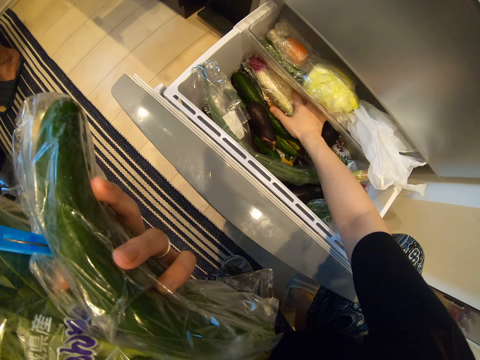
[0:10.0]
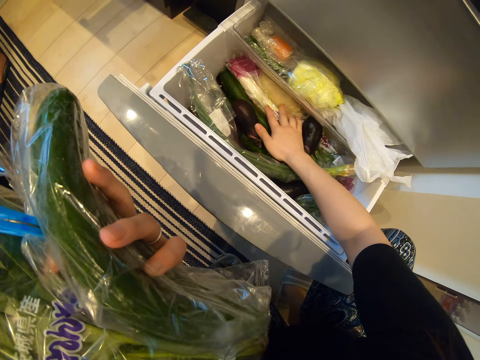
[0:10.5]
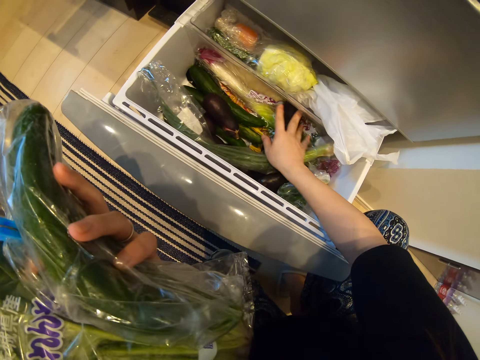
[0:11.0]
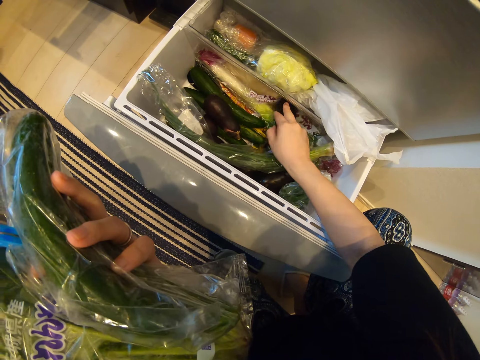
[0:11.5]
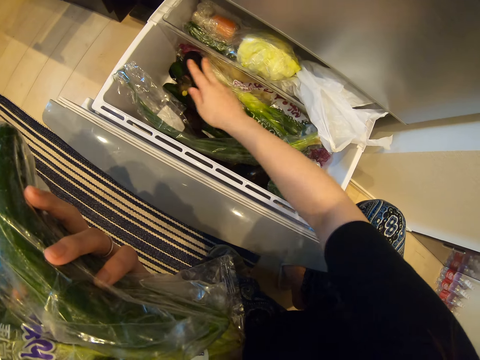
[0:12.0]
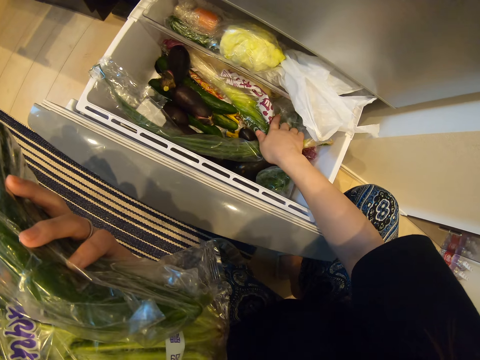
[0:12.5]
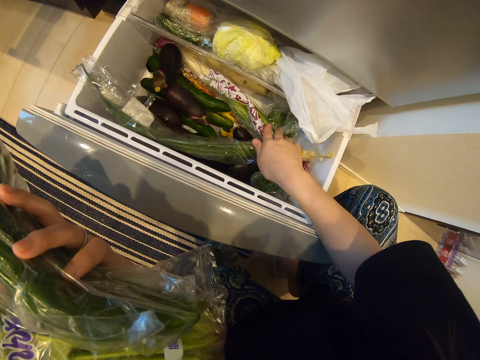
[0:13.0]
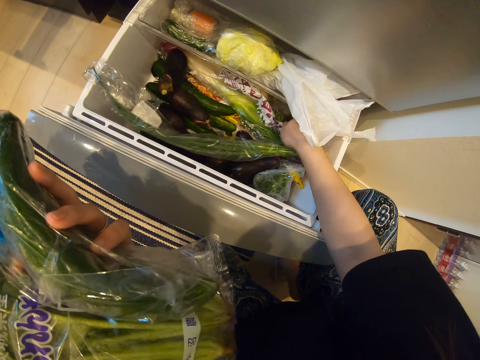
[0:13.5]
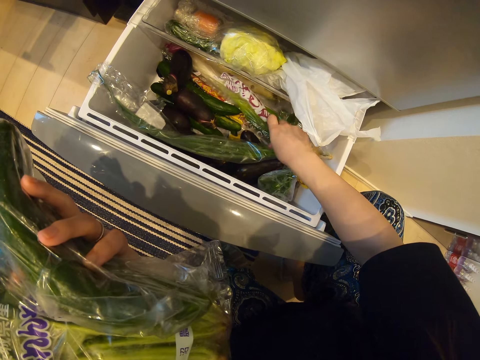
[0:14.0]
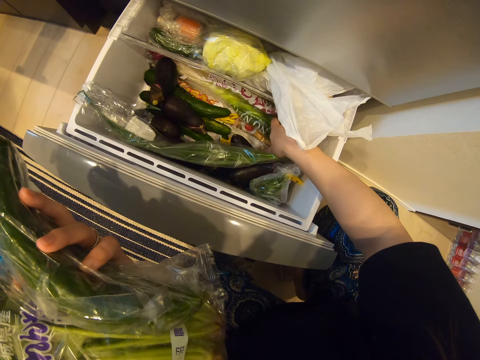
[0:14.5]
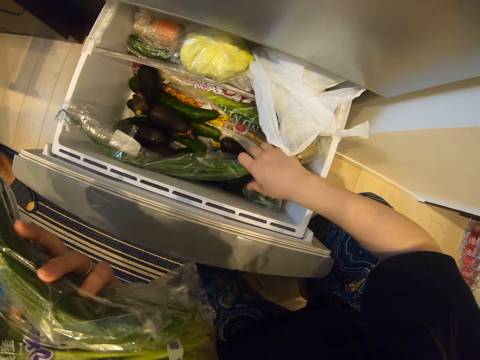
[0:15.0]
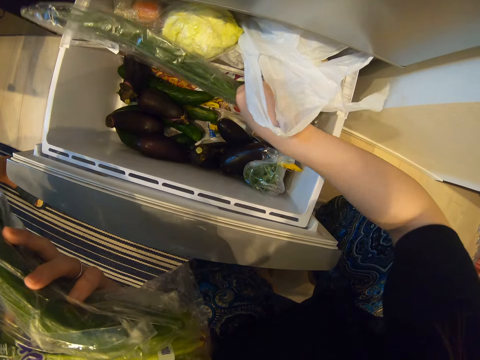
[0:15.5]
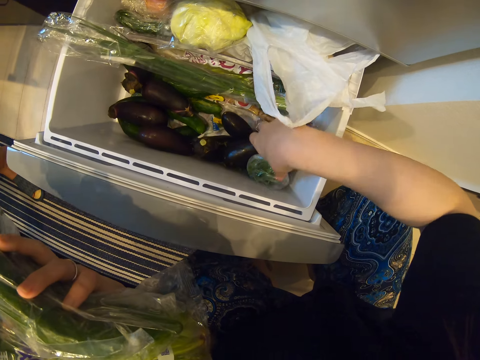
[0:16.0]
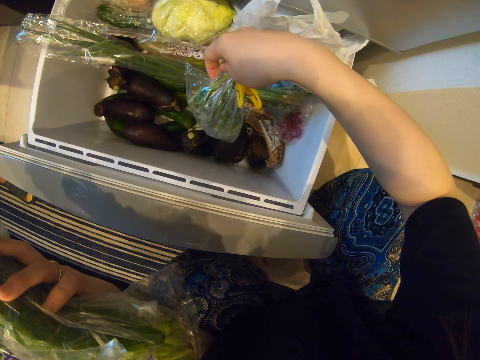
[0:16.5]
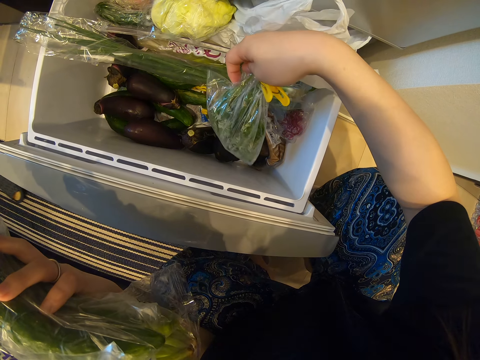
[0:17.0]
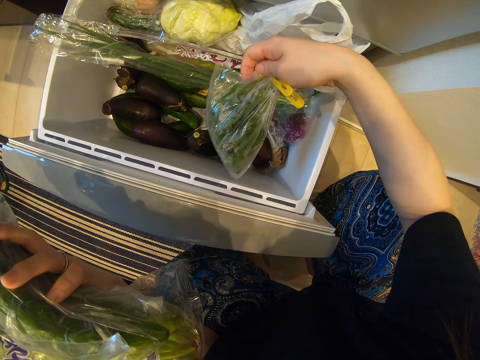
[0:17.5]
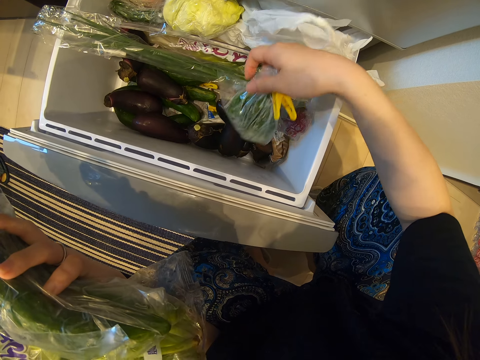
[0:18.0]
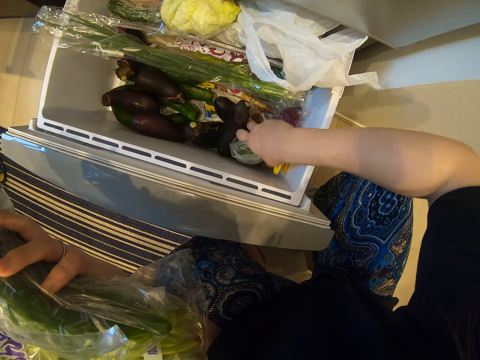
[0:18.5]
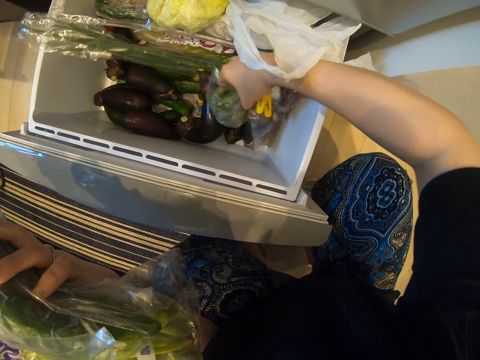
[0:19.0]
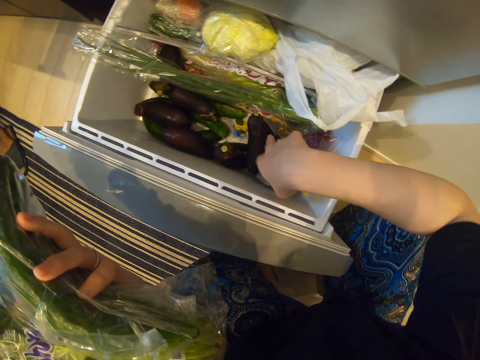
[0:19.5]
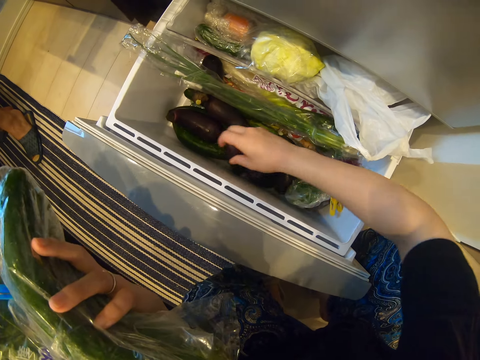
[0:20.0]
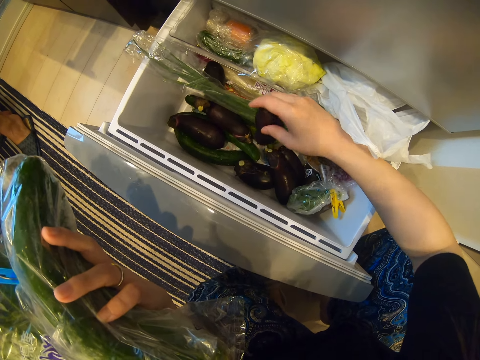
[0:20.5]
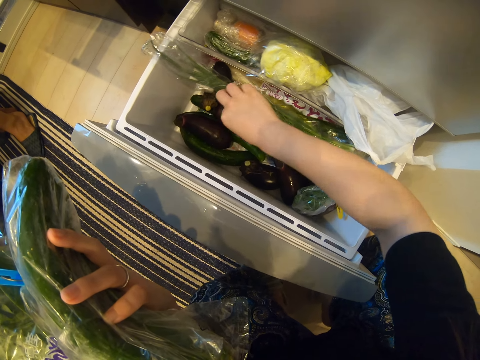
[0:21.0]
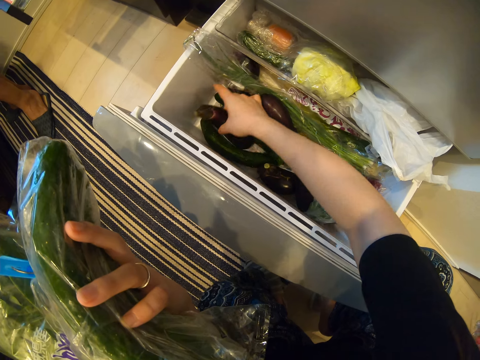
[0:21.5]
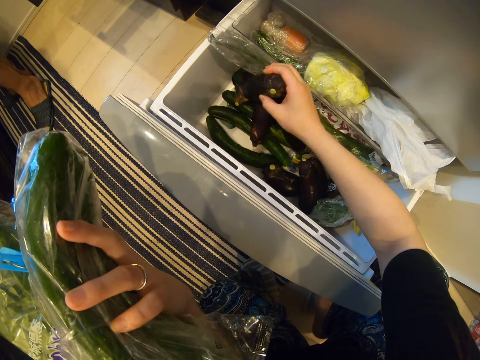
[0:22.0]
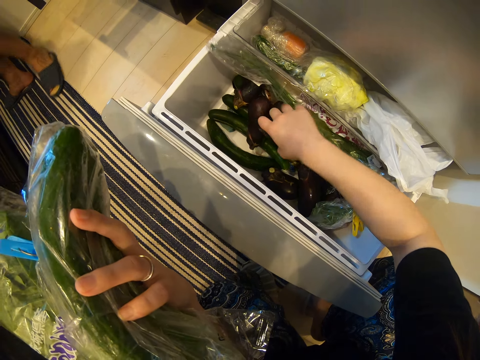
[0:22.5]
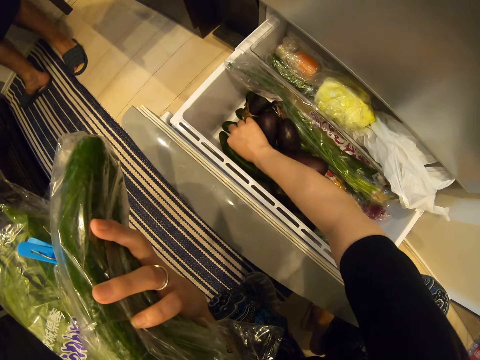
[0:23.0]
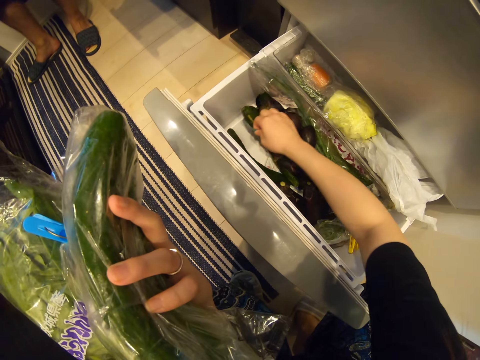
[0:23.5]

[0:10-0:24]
The camera wearer hovers over the vegetables in the fridge.

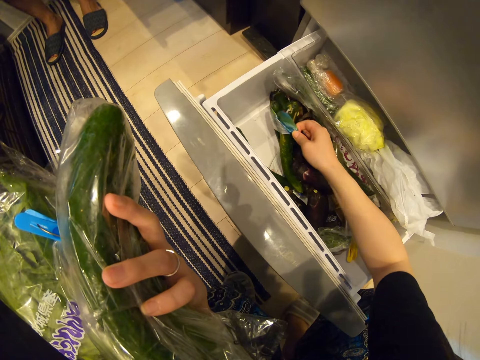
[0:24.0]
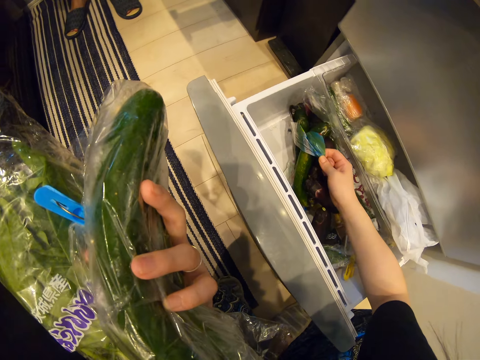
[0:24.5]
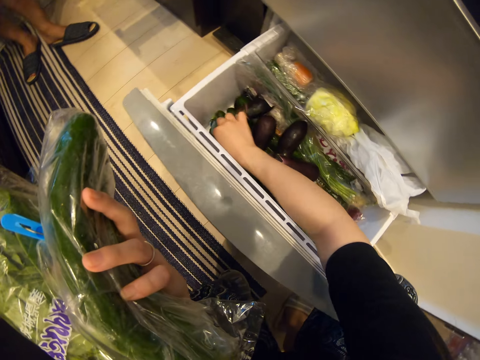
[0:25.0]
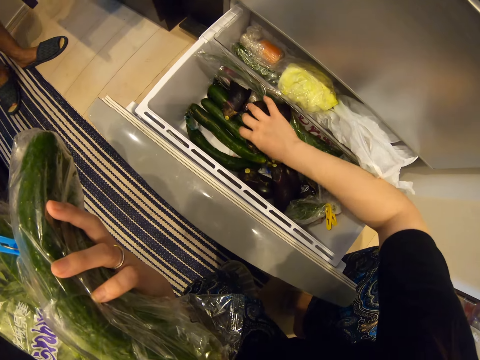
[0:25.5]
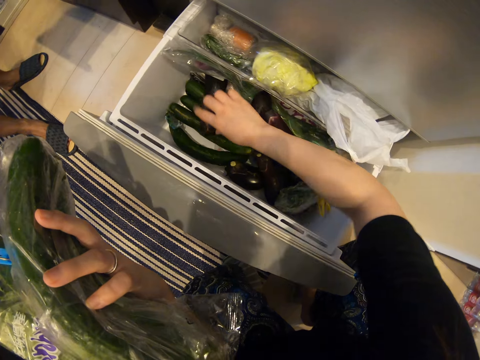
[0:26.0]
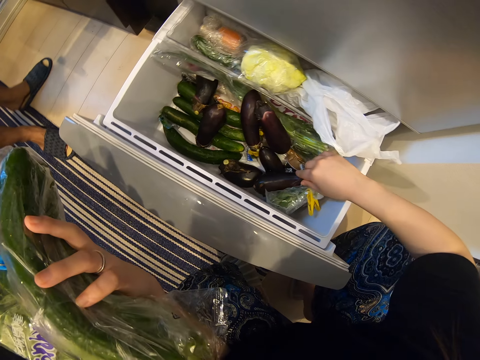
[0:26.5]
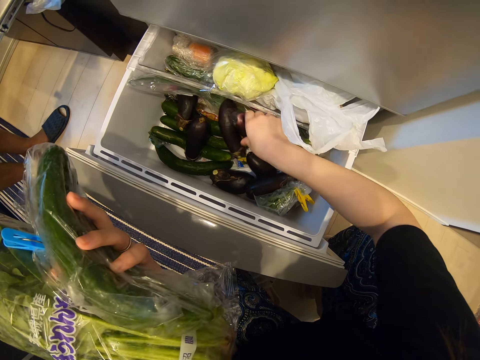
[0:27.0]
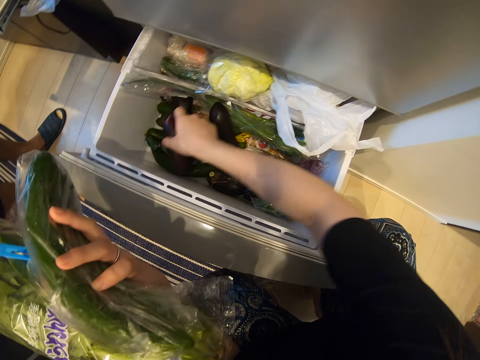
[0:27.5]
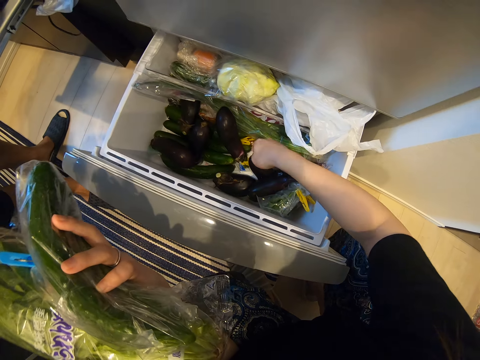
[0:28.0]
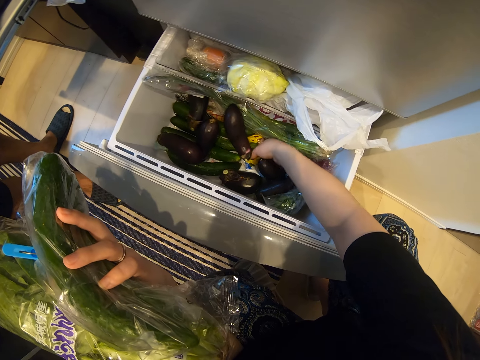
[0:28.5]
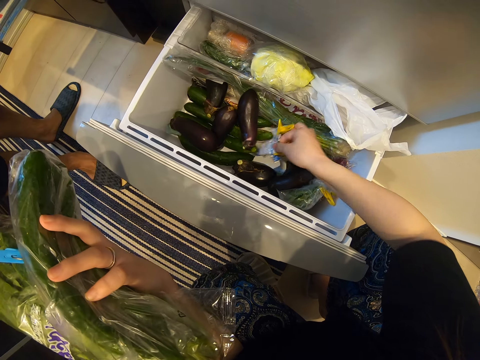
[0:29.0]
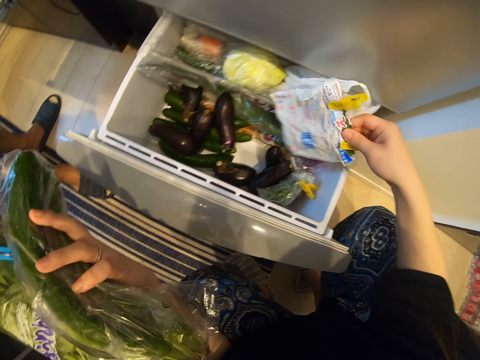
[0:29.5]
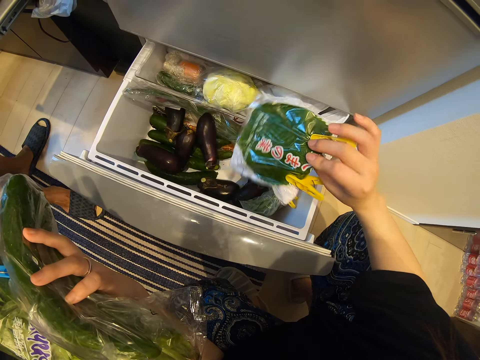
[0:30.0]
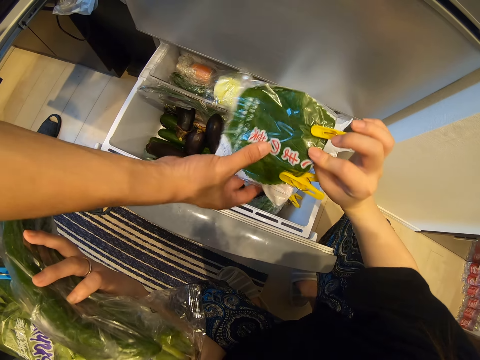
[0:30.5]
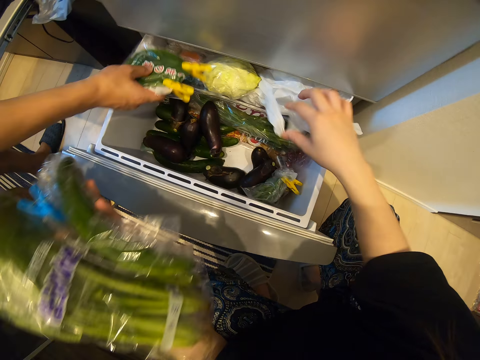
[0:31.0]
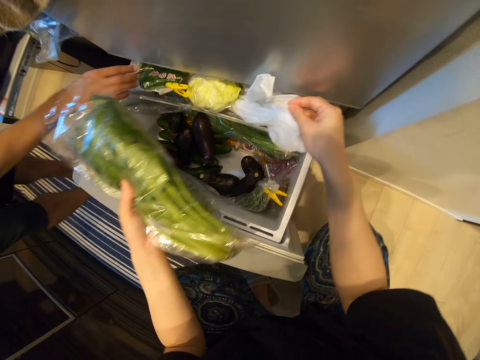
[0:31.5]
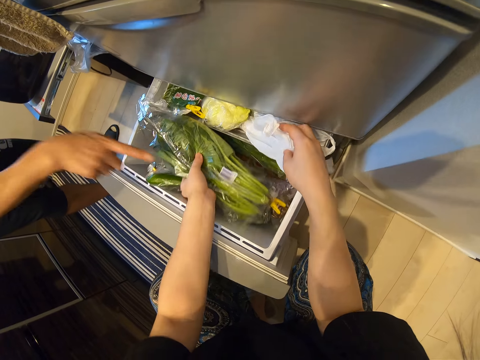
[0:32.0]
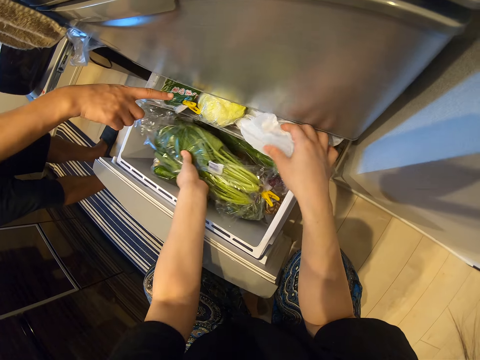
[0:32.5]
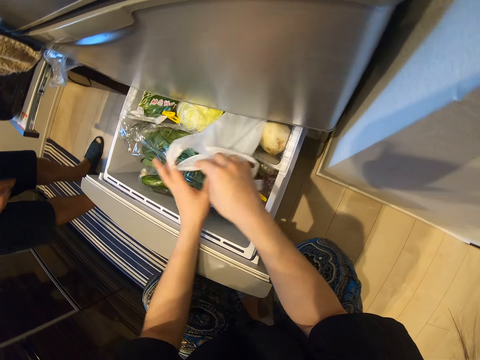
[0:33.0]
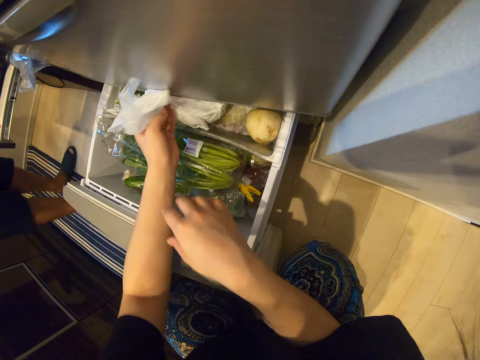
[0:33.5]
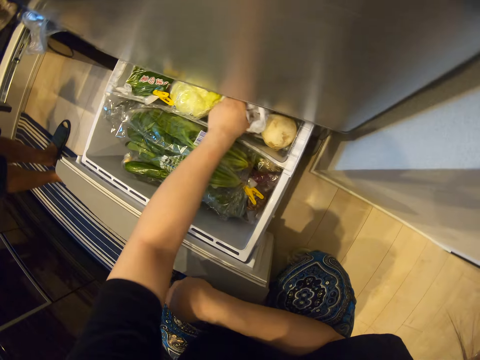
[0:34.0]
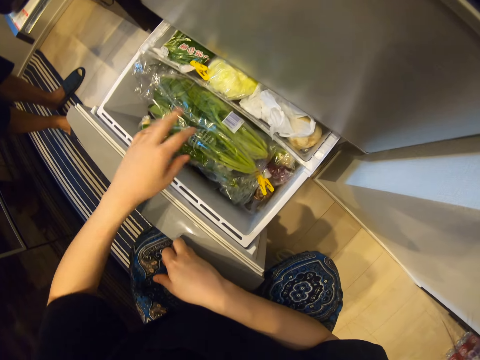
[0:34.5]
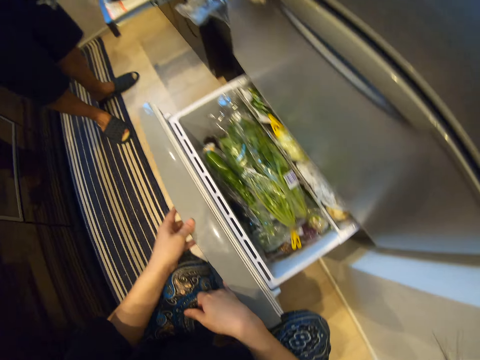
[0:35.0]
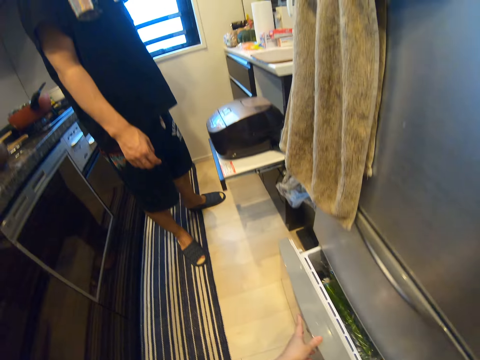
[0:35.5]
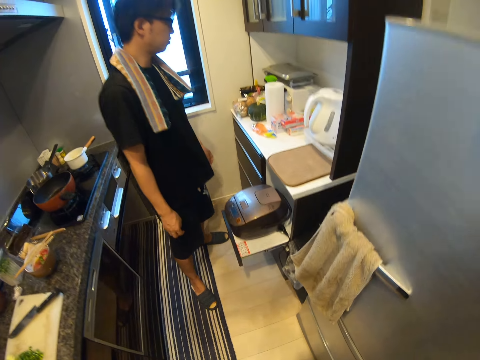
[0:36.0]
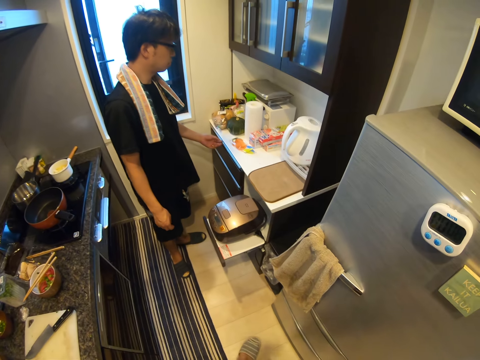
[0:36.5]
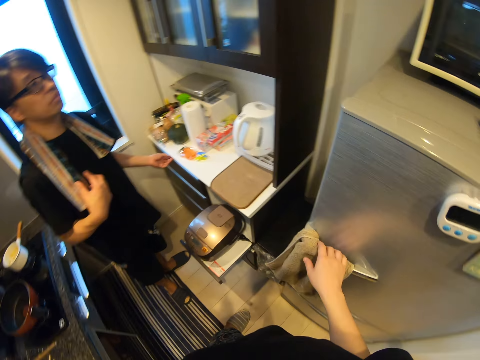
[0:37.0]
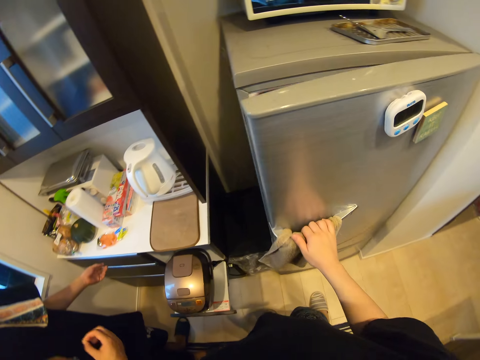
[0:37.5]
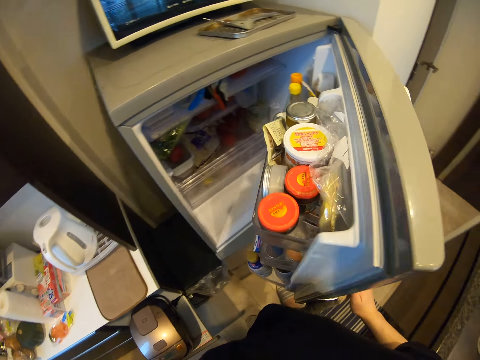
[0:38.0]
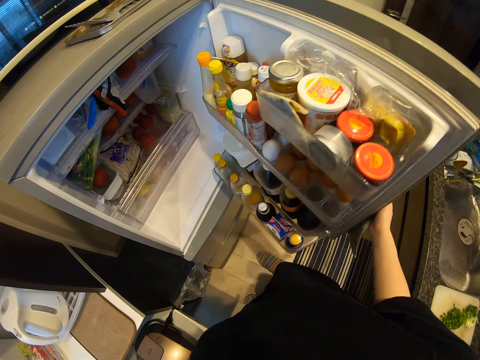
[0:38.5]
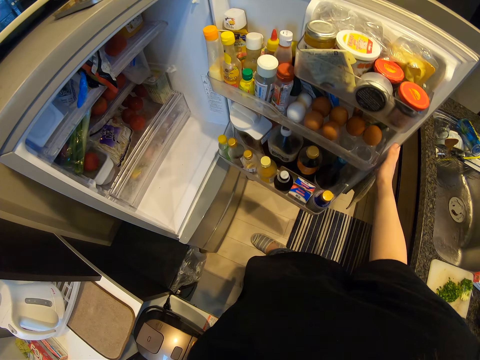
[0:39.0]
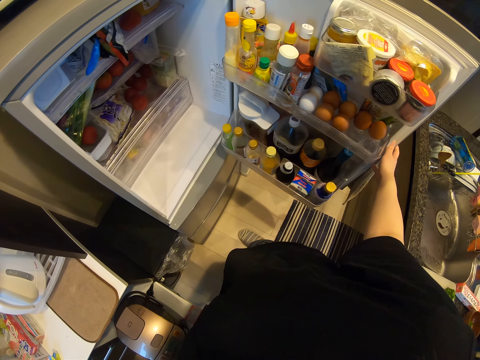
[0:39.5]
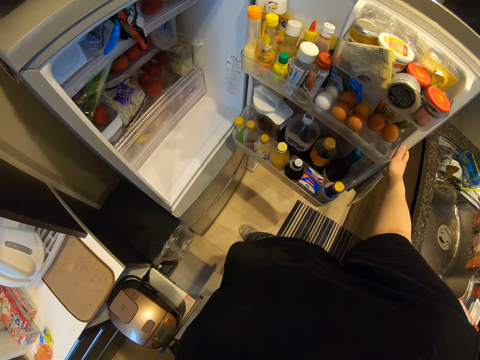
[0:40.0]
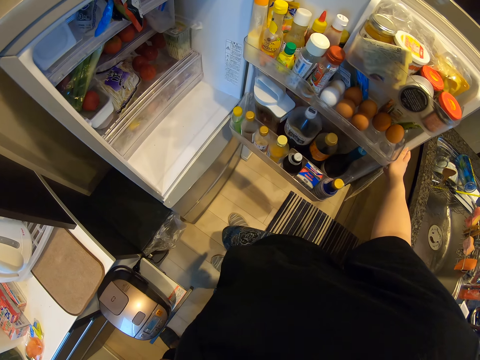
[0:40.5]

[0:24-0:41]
A man walks around the room. The man talks to the camera wearer. The camera wearer closes the fridge. They open the fridge.
